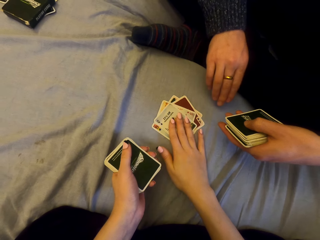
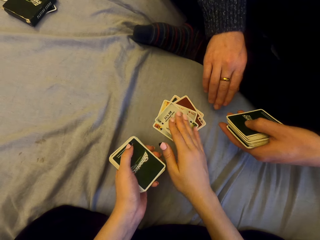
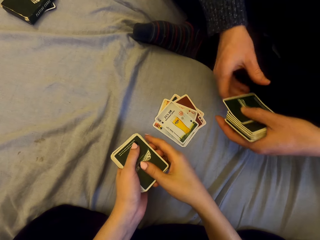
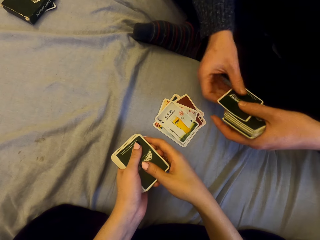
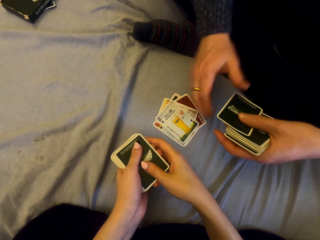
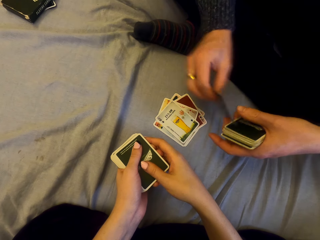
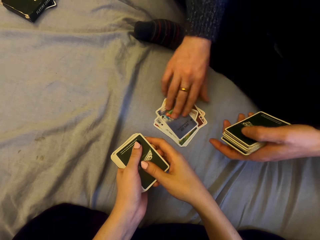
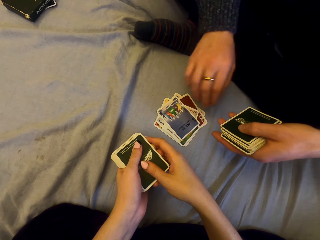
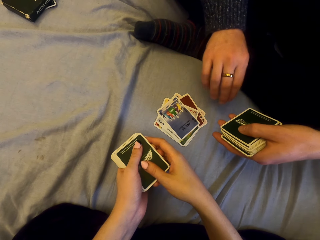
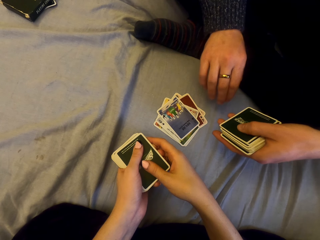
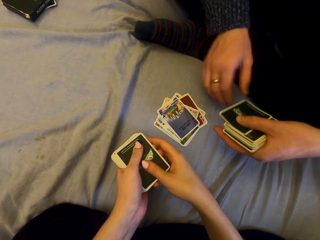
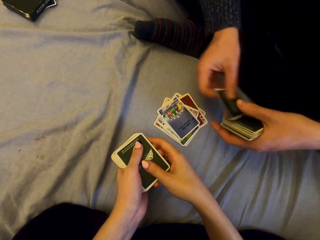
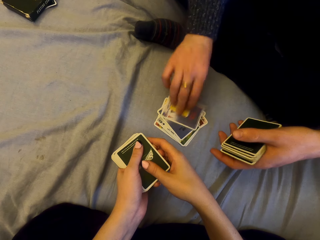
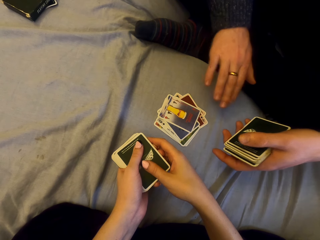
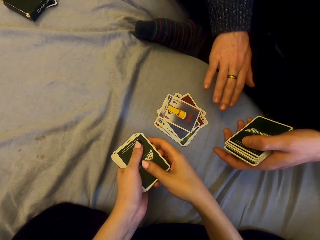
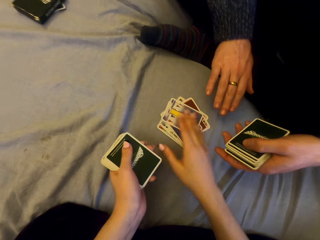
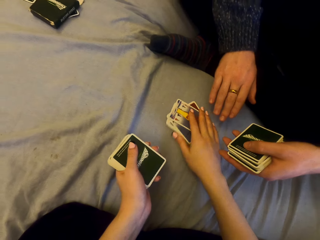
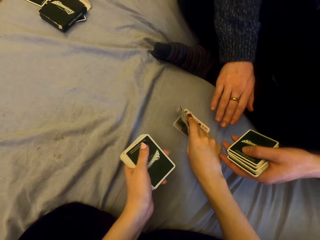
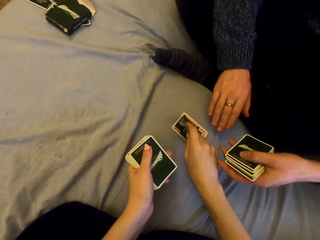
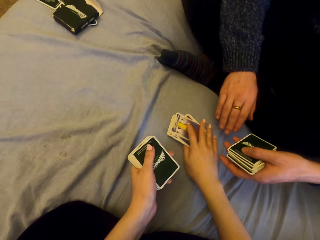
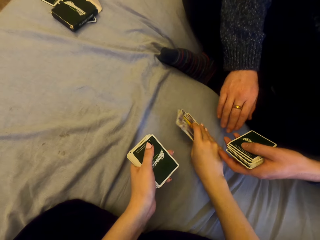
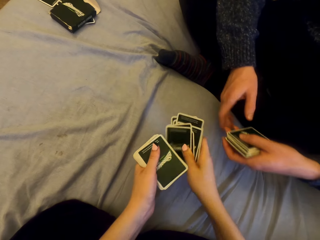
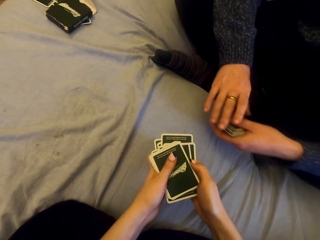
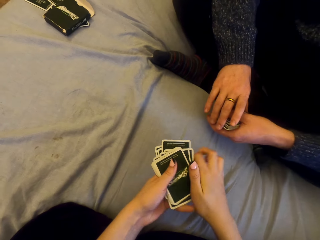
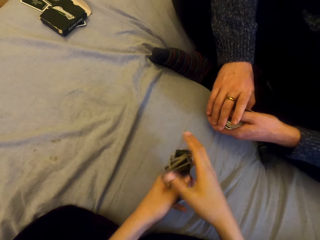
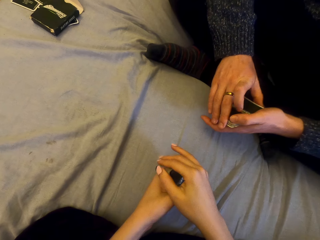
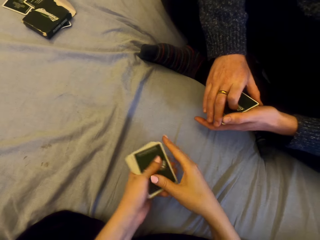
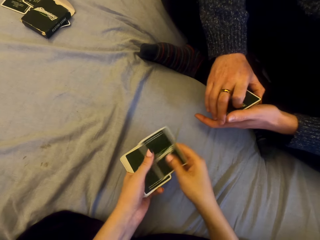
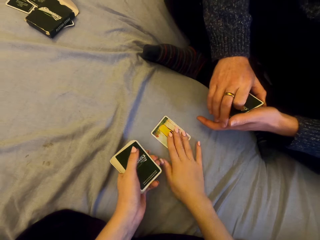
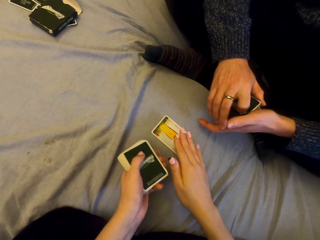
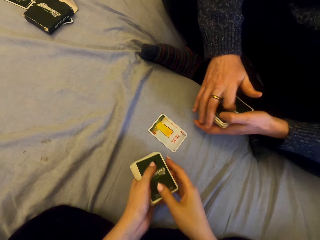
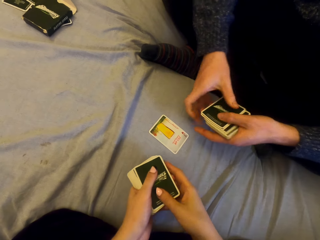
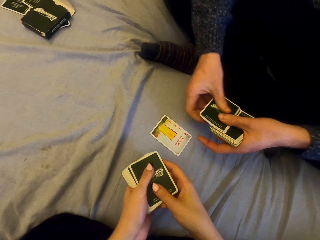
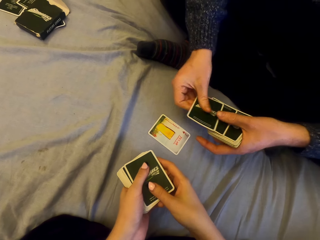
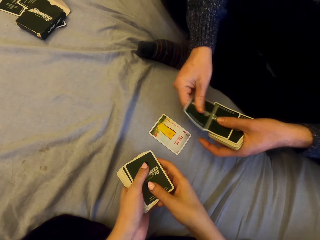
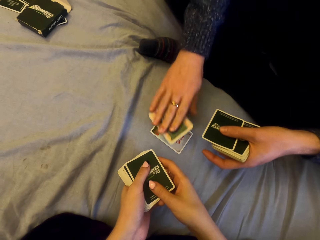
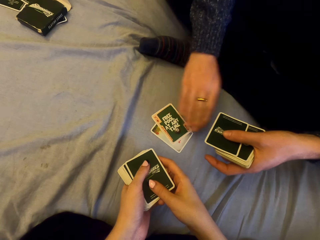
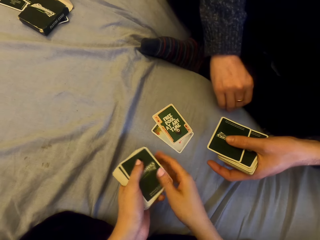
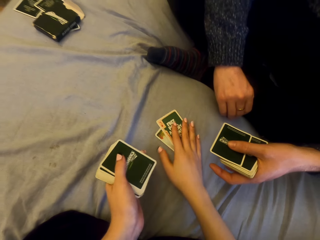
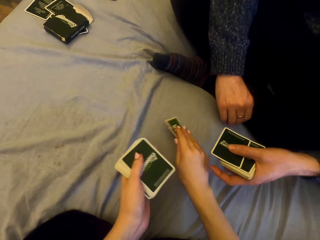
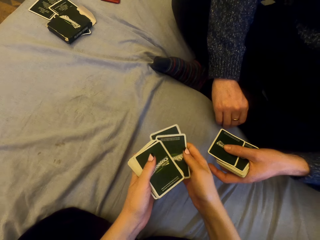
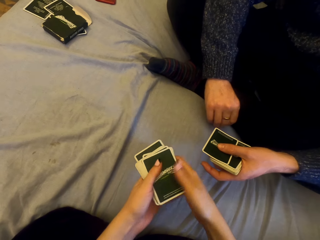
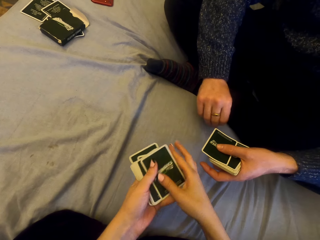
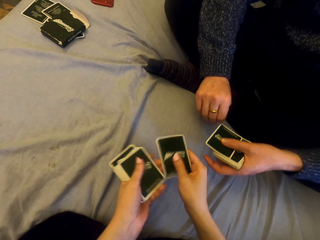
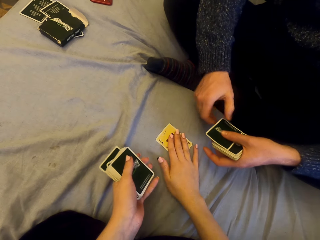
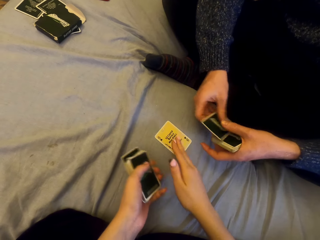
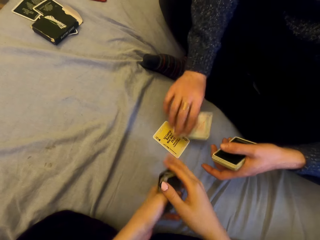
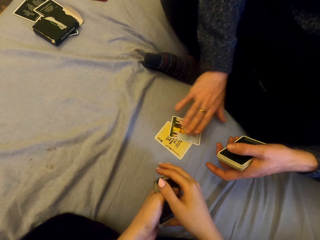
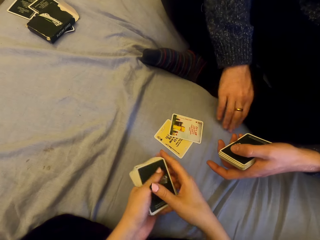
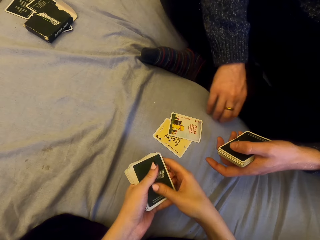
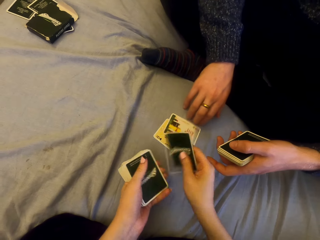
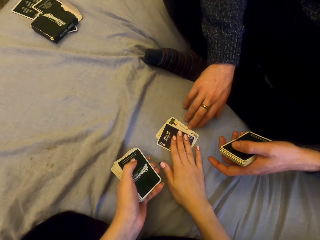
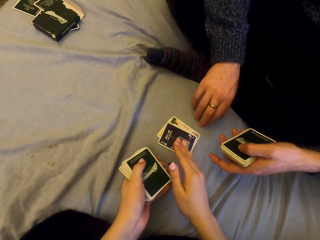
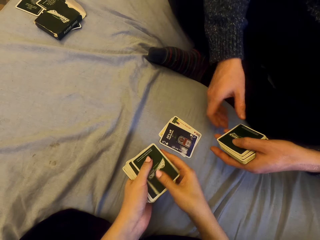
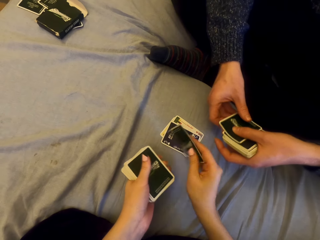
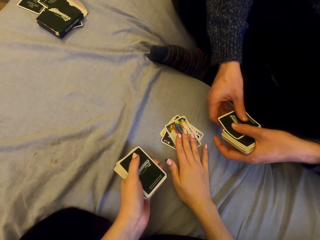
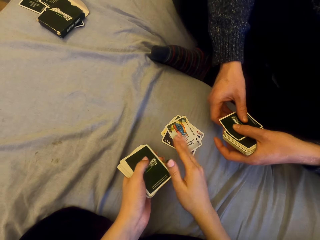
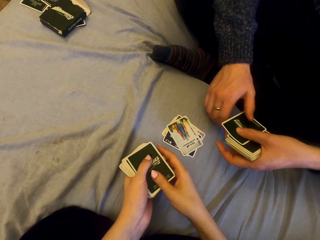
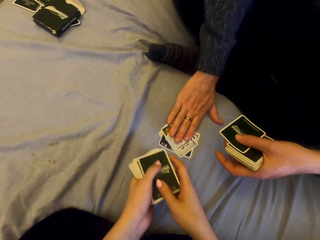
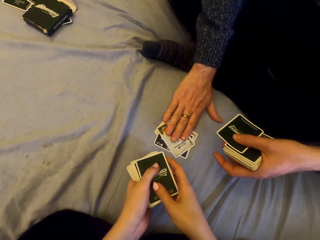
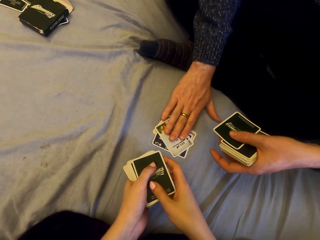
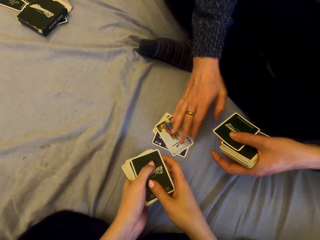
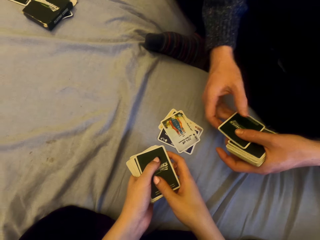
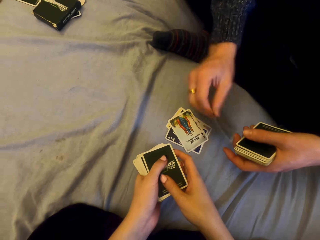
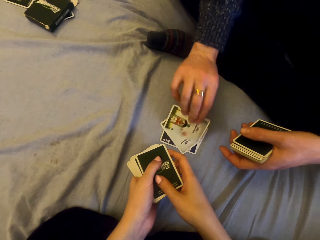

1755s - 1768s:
The camera wearer puts the card on the sheet. They put the card on the sheet again. A man puts the card on the sheet. The camera wearer picks the cards. They play cards with the man. They put the card on the sheet. They put the card on the sheet again. They pick the cards. They play cards with the man. They put the card on the sheet. The man puts the card on the sheet. The camera wearer puts the card on the sheet. They put the card on the sheet again. The man puts the card on the sheet.

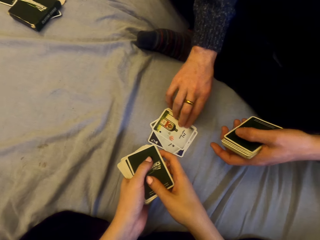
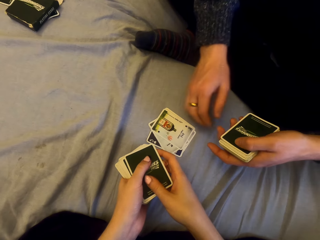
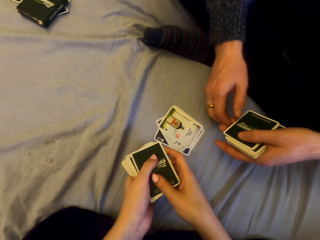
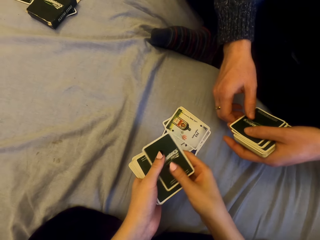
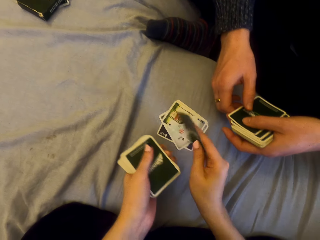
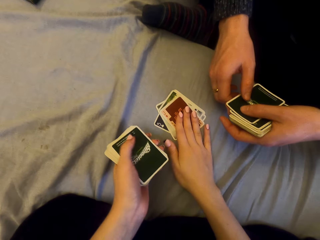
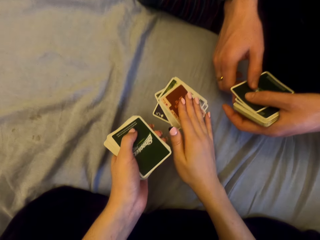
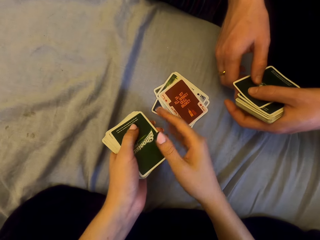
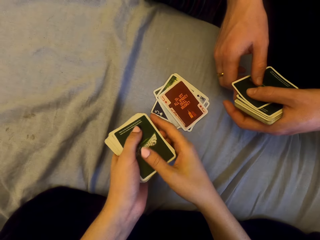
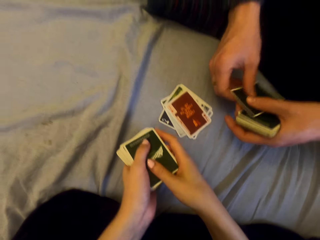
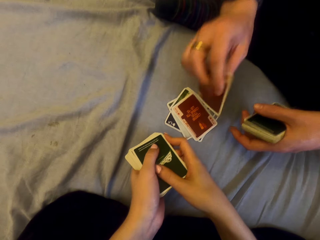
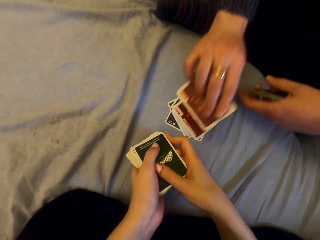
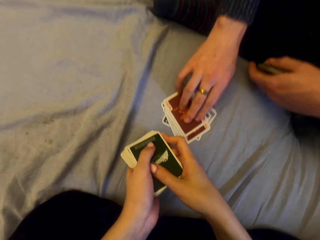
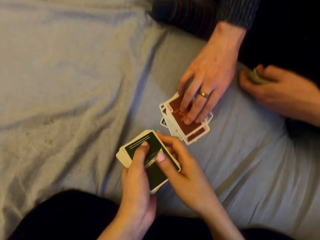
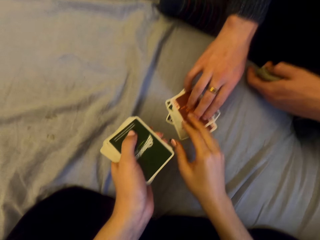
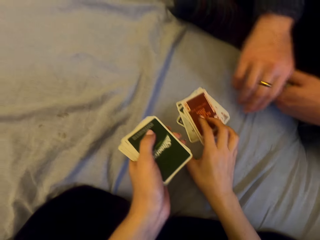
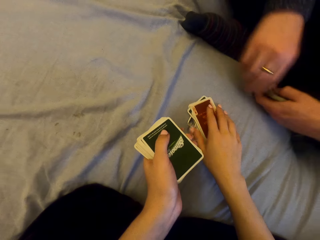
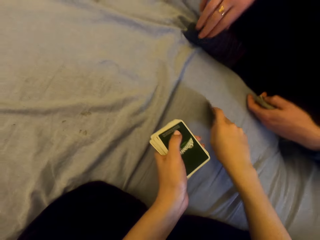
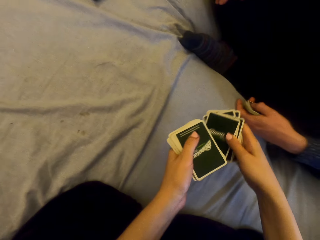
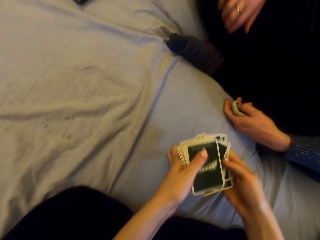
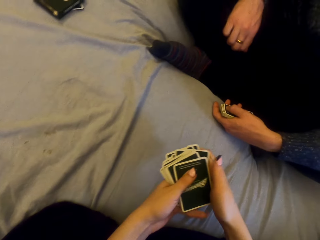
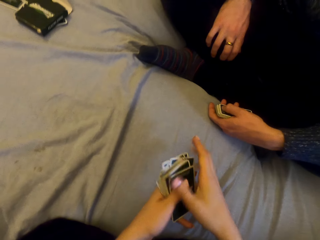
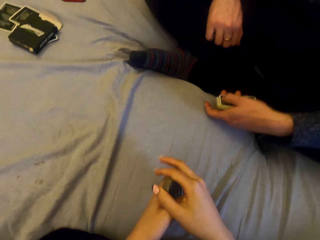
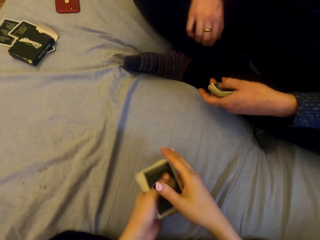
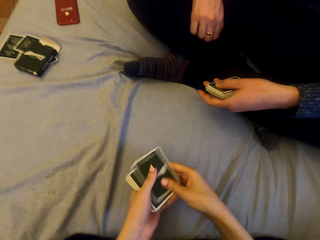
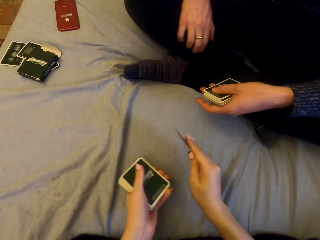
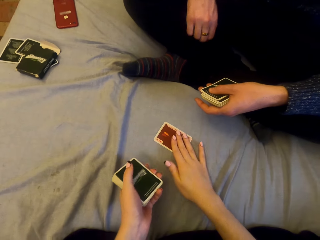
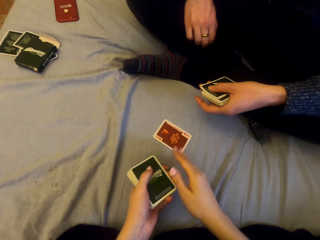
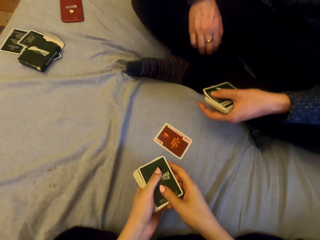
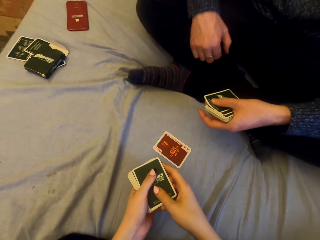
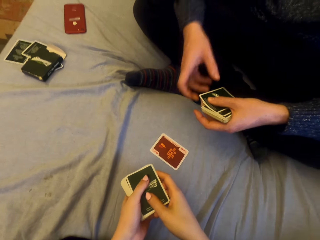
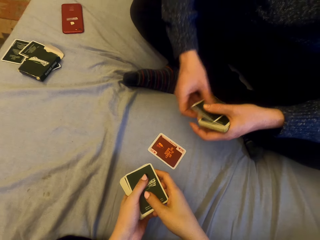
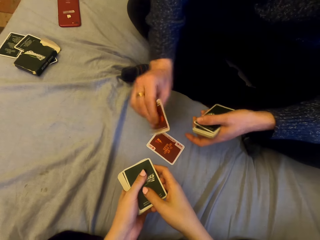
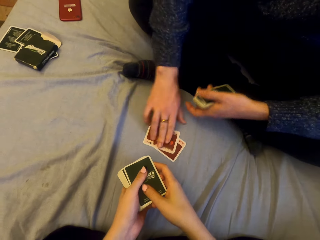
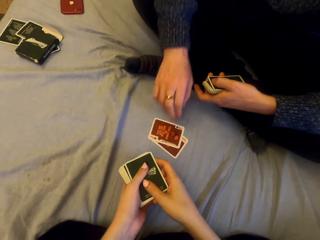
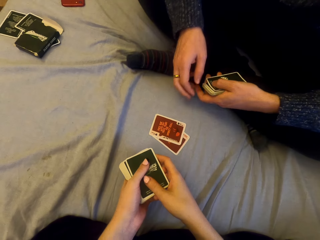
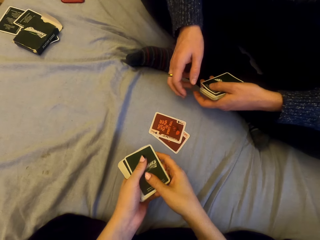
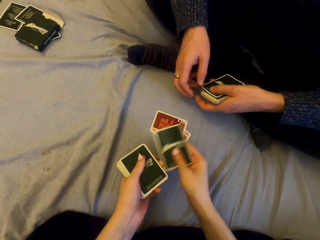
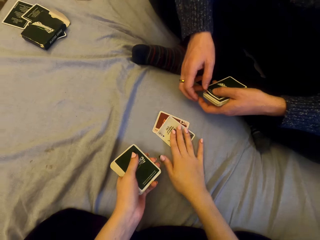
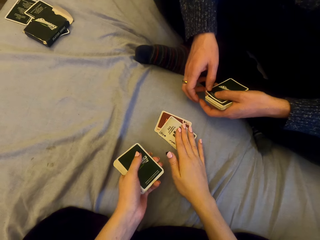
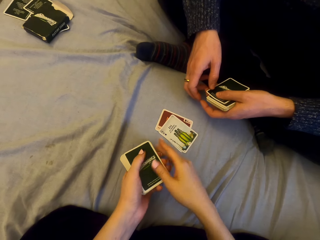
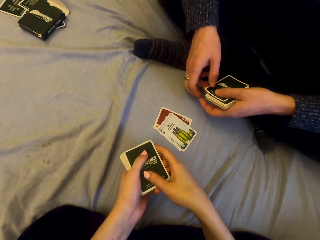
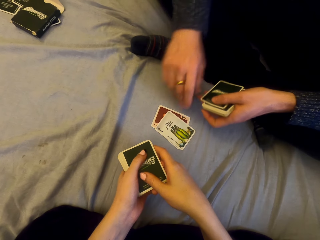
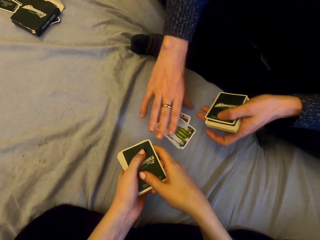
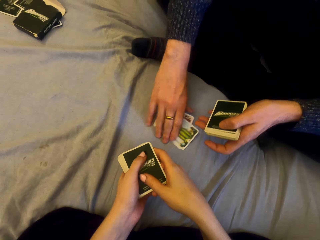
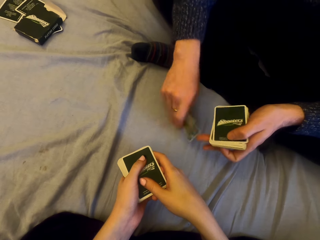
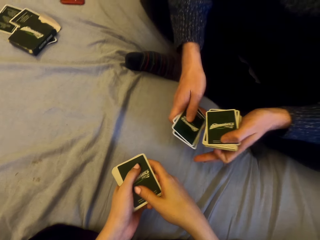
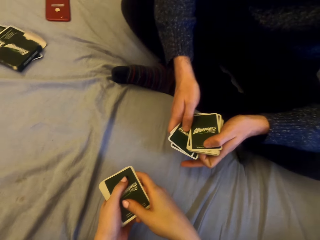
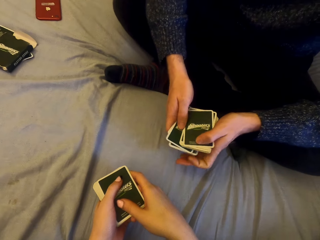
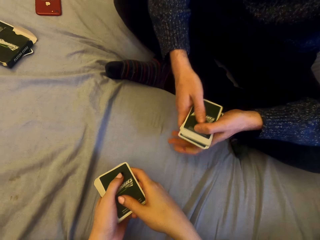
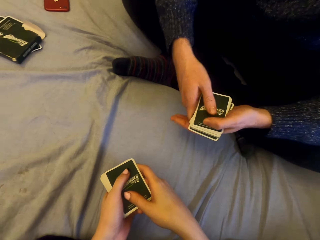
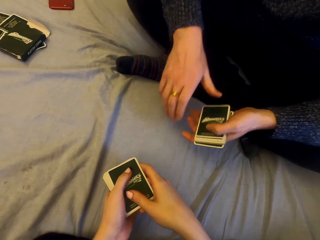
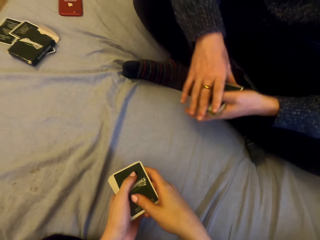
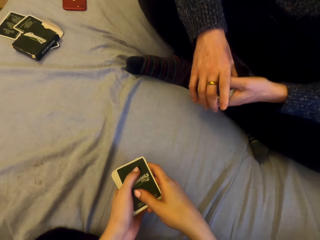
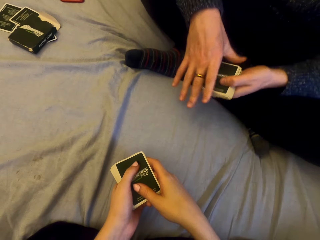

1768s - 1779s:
A man puts the card on the sheet. The camera wearer puts the card on the sheet. They laugh. The man puts the card on the sheet. The camera wearer picks the cards. They play cards with the man. They put the card on the sheet. The man talks. The man puts the card on the sheet. The camera wearer puts the card on the sheet. The man picks the cards.
